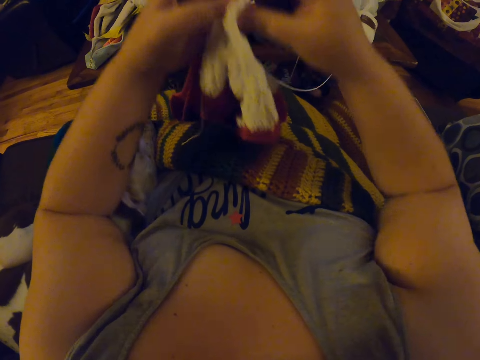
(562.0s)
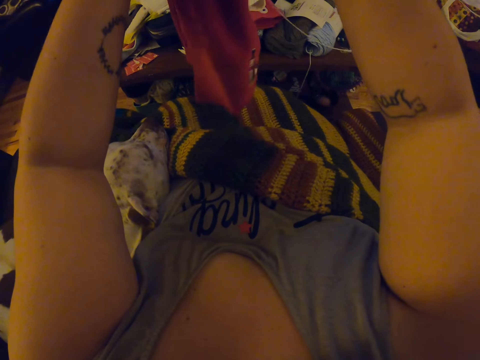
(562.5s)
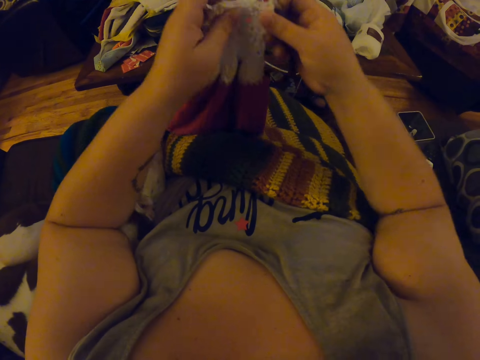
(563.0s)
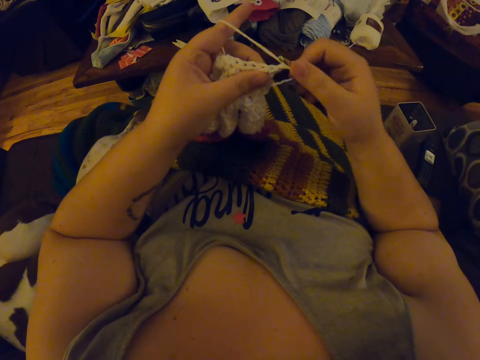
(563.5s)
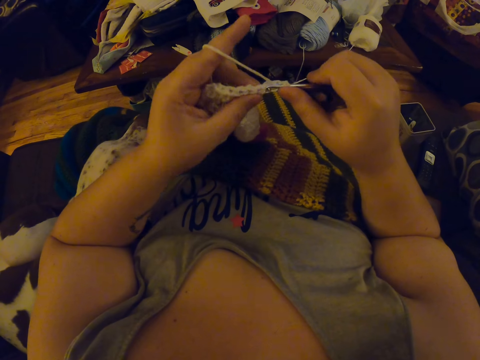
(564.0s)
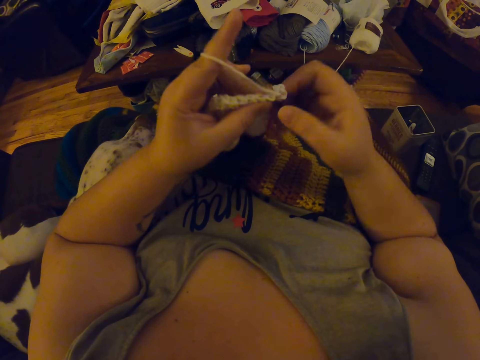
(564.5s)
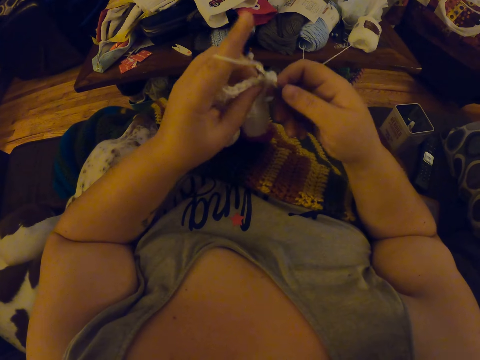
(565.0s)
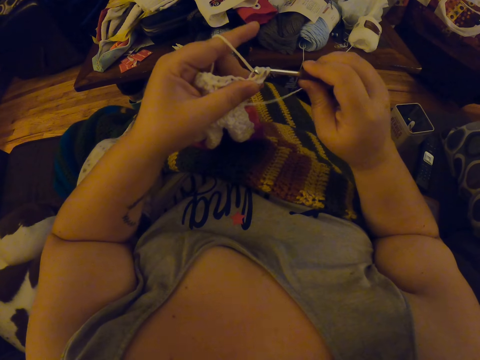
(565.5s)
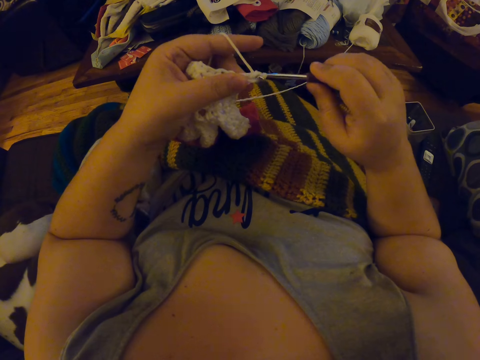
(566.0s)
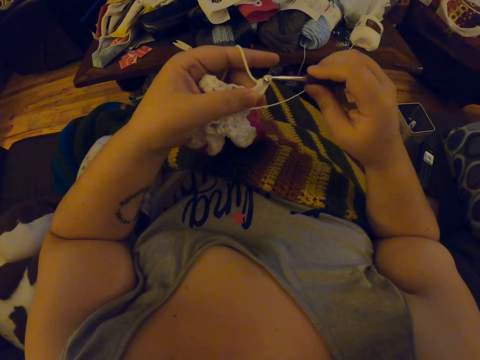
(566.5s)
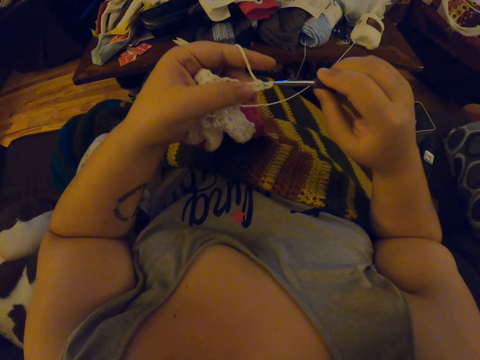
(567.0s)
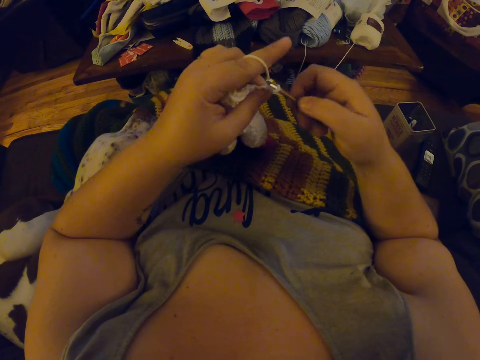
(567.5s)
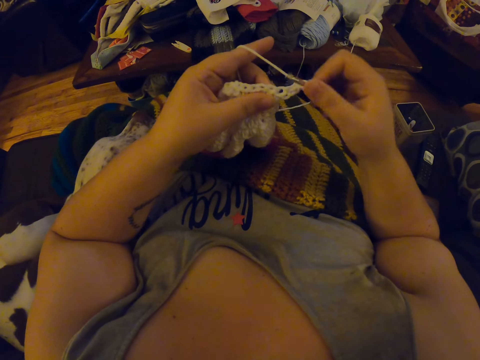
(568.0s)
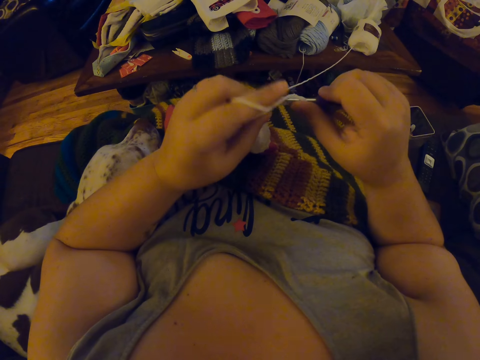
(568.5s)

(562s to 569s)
The camera wearer raises the crochet material with both hands. She drops the crochet material on her lap. She crochets the yarn with the crochet hook in her right hand.

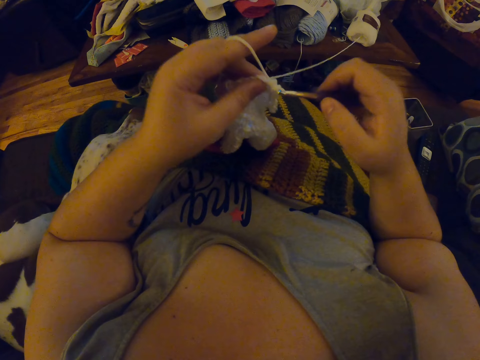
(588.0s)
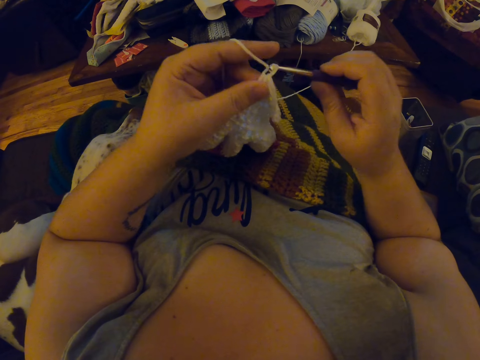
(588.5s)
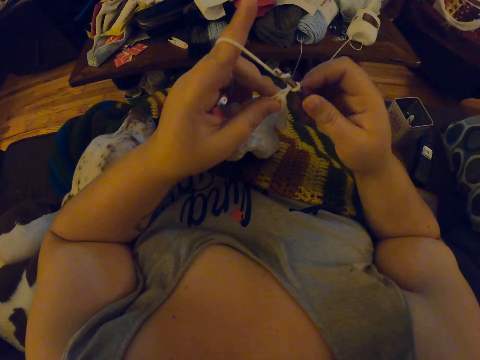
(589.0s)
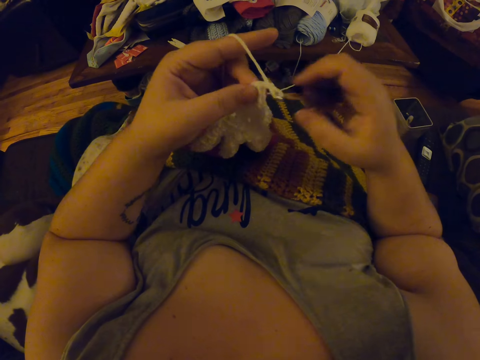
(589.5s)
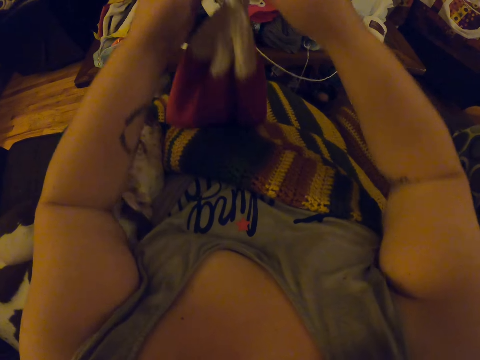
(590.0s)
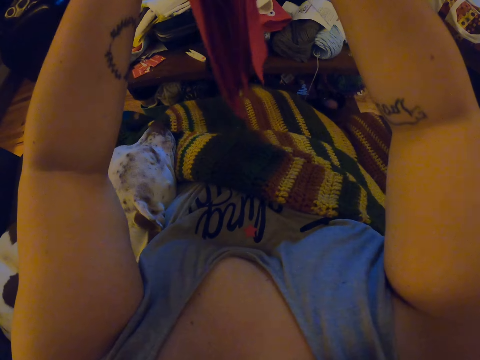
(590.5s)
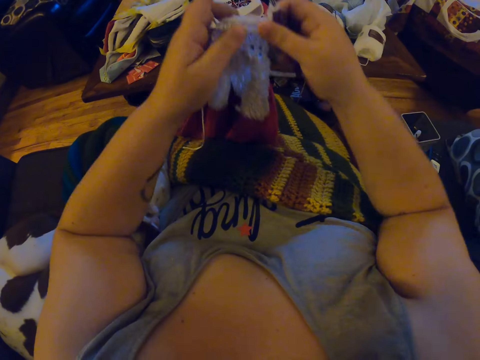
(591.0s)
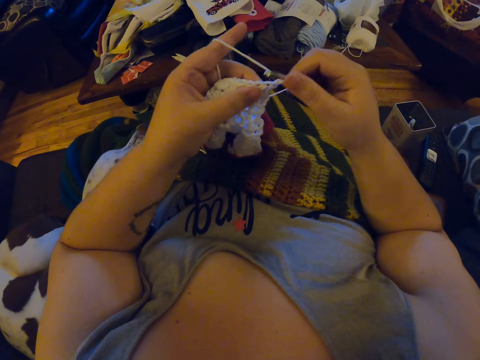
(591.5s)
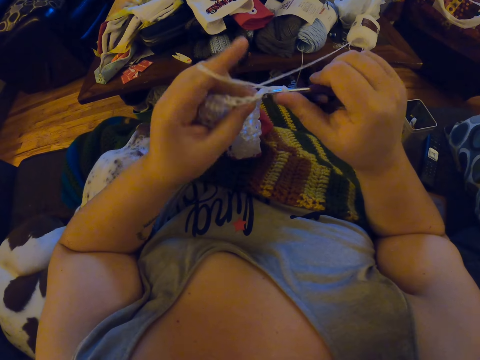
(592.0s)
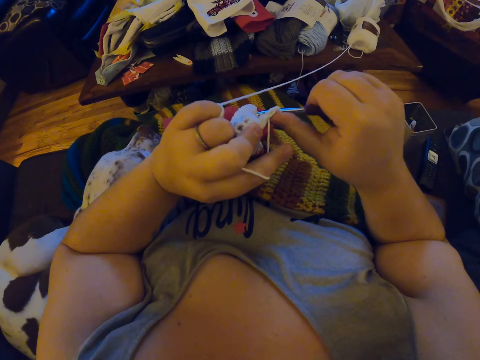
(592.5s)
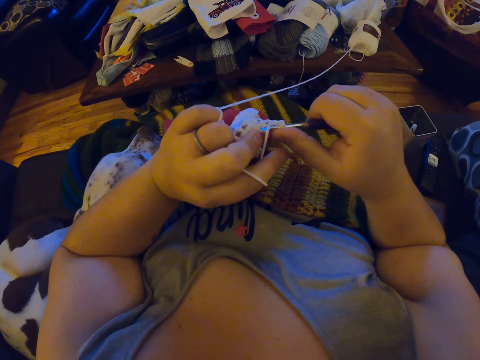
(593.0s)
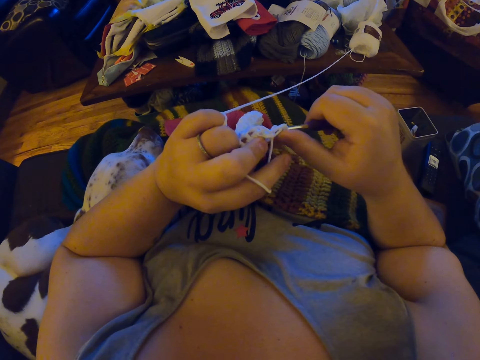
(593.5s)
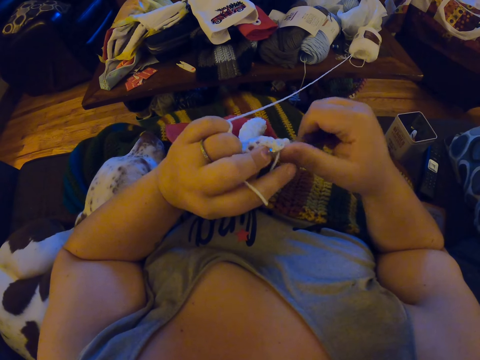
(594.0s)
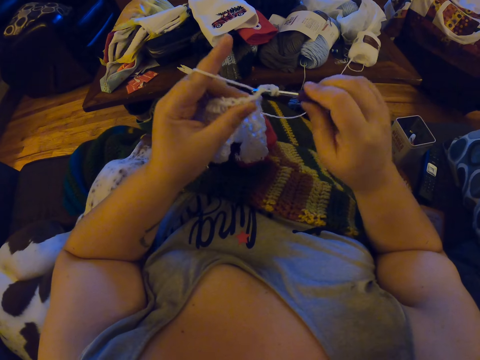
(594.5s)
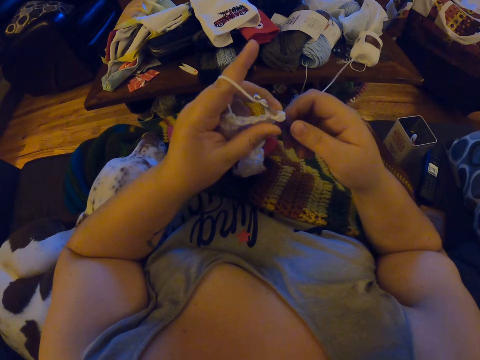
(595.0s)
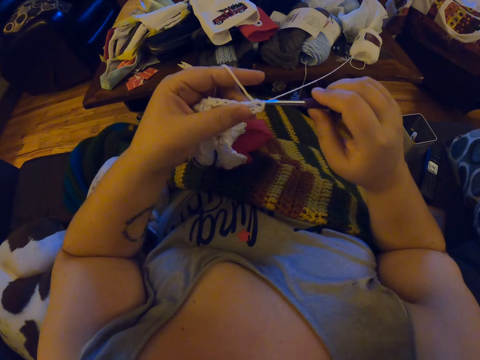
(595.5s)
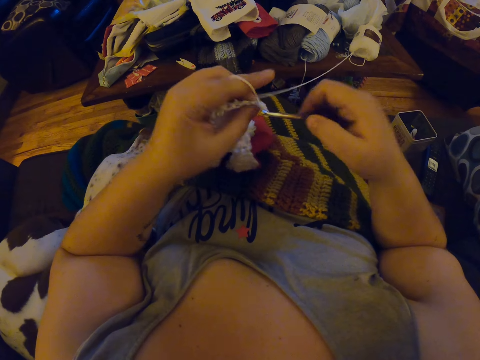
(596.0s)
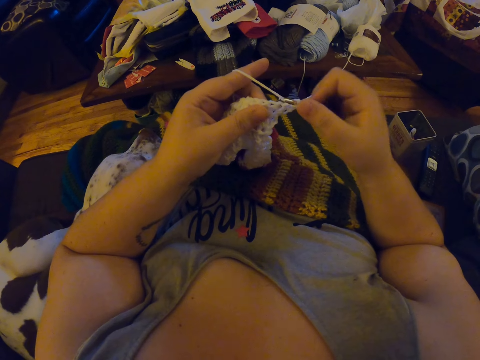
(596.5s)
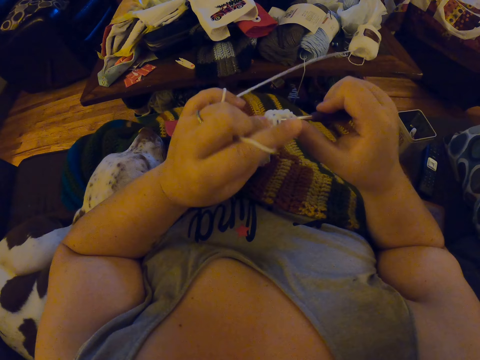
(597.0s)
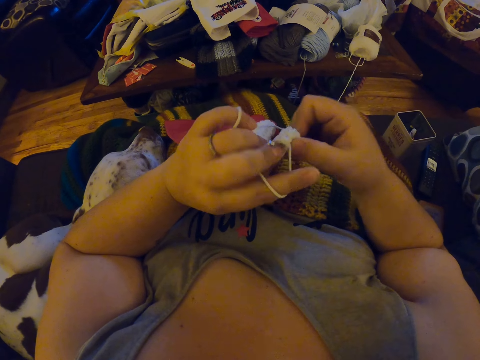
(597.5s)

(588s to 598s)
The camera wearer raises the crochet material with both hands for the second time. She drops the crochet material on her lap. She crochets the yarn with the crochet hook in her right hand.

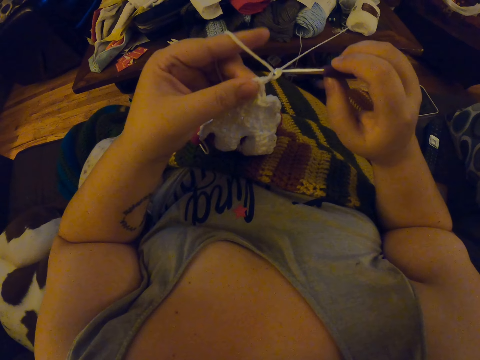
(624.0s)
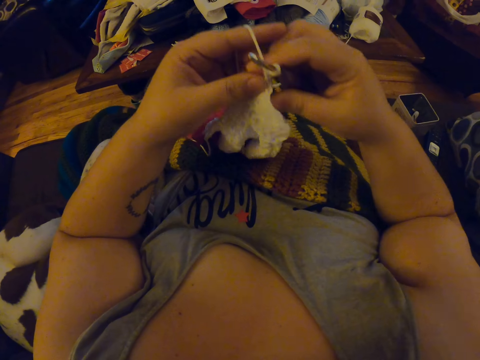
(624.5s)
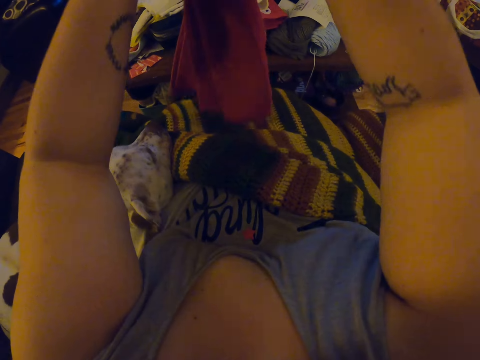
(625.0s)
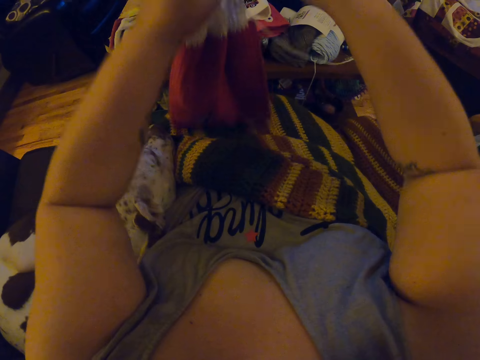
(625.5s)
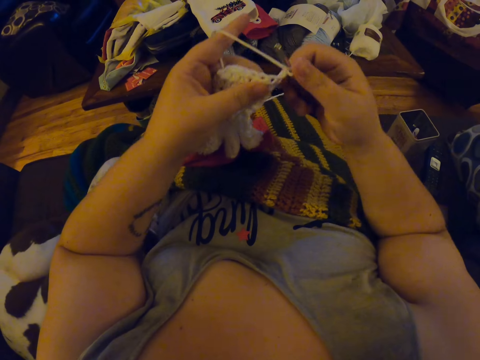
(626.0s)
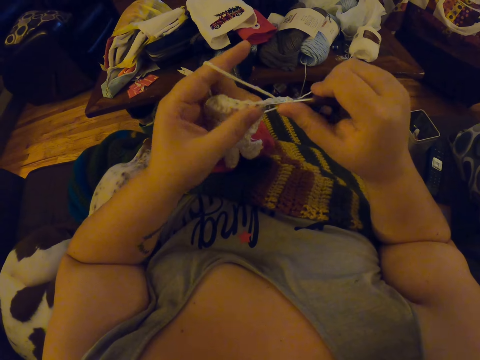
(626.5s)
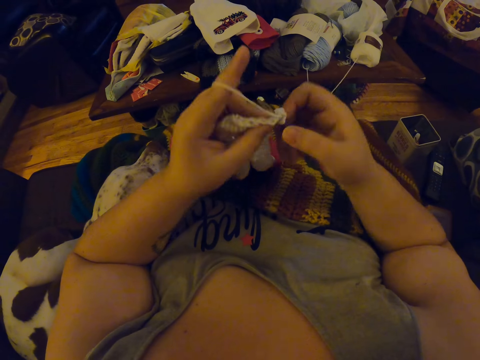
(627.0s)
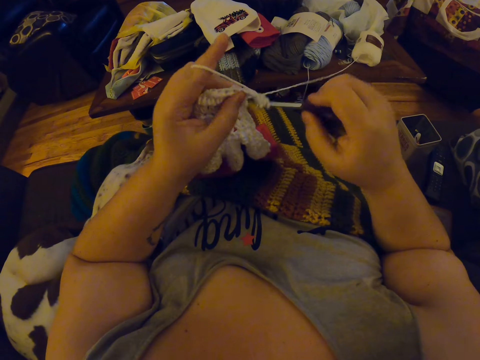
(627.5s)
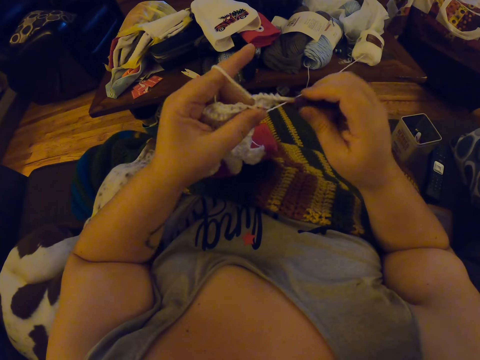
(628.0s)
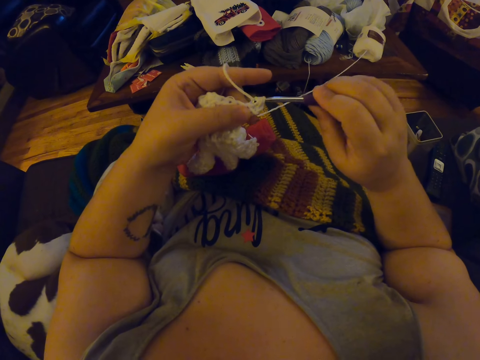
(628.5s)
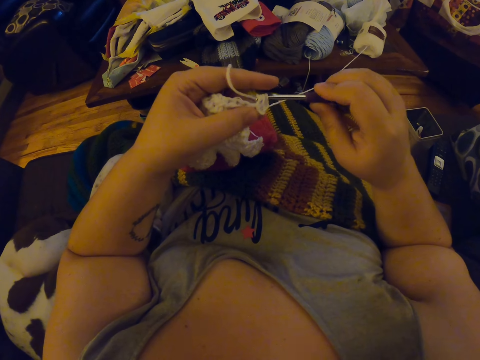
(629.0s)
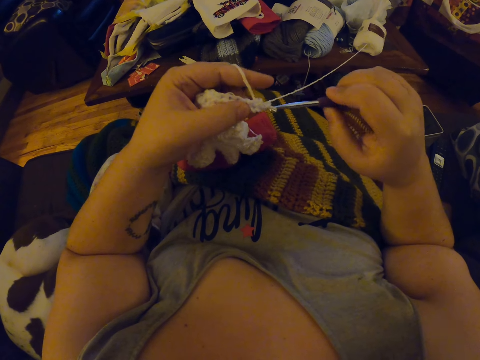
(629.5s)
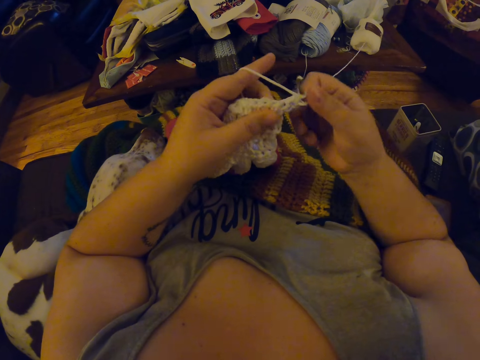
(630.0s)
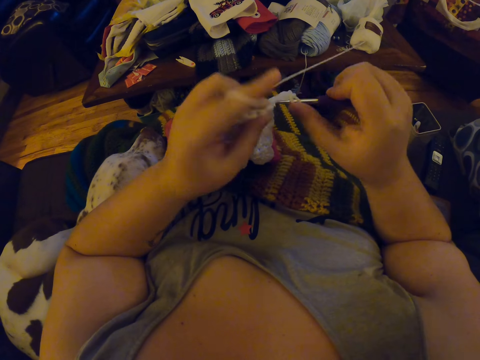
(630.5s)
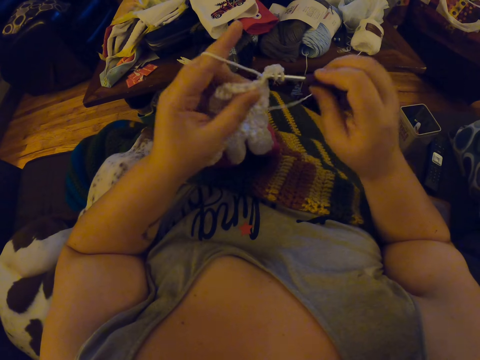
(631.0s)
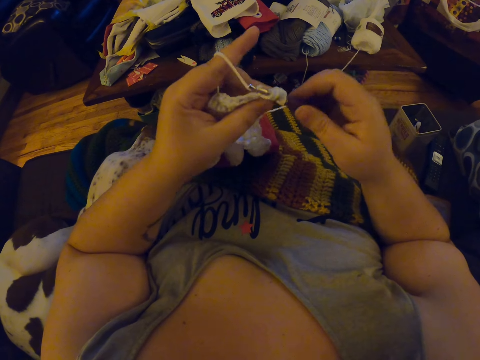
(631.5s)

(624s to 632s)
The camera wearer raises the crochet material with both hands. She drops the crochet material on her lap. She crochets the yarn with the crochet hook in her right hand.

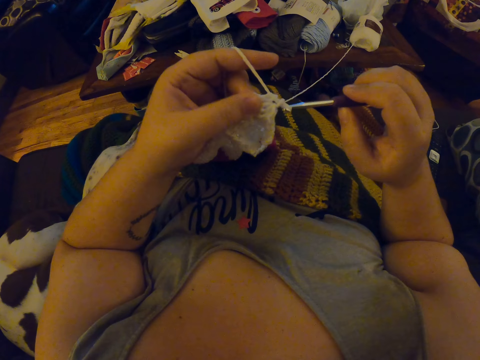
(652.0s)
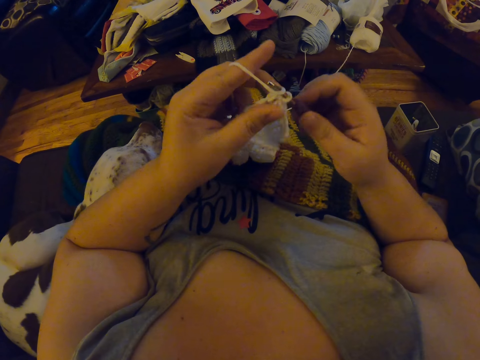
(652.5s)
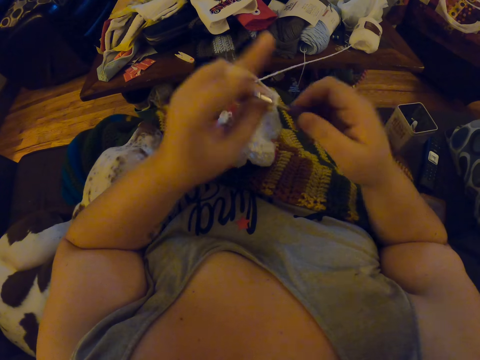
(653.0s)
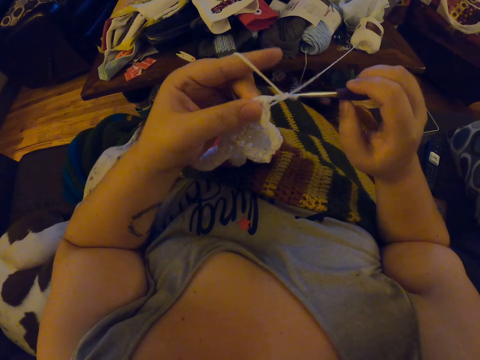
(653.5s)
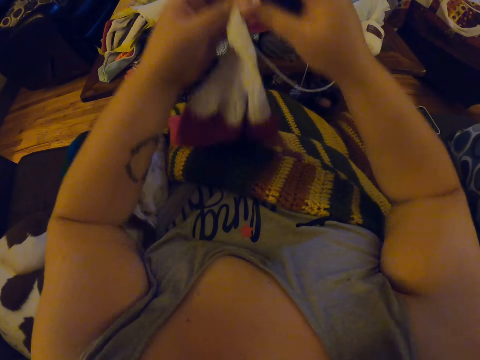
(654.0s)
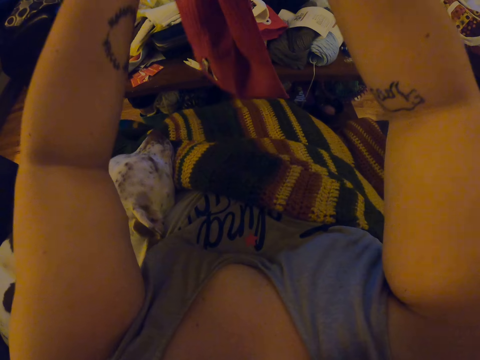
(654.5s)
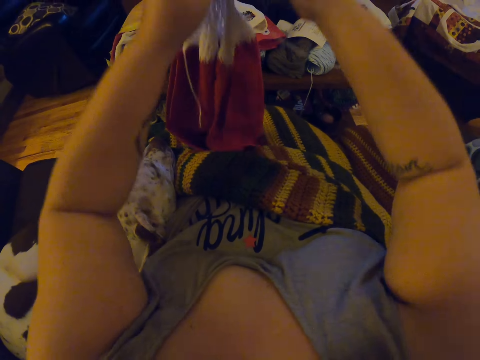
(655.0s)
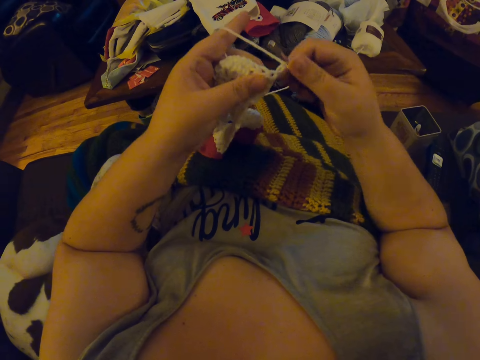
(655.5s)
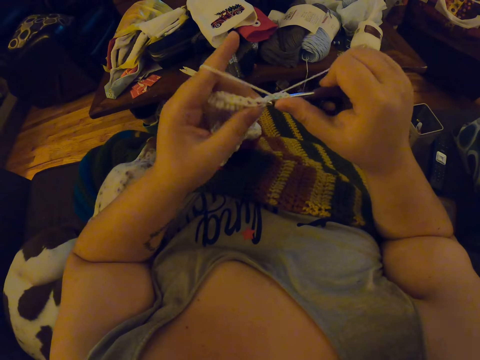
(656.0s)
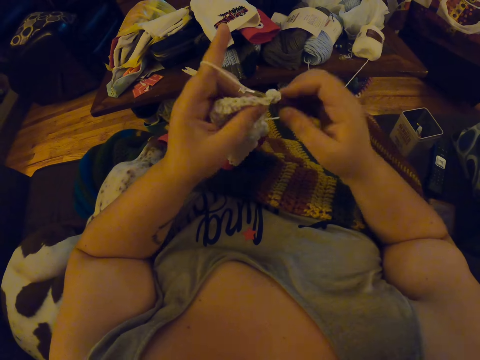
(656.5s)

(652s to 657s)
The camera wearer raises the crochet material with both hands. She drops the crochet material on her lap. She crochets the yarn with the crochet hook in her right hand.
